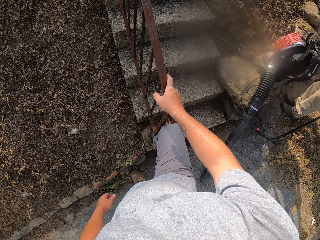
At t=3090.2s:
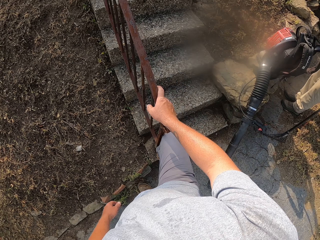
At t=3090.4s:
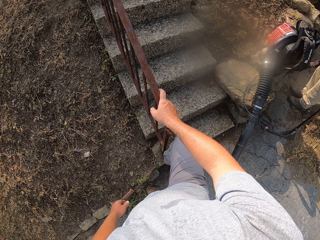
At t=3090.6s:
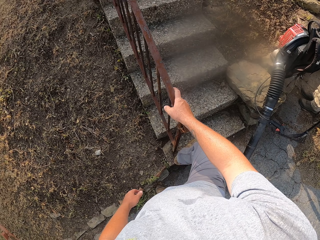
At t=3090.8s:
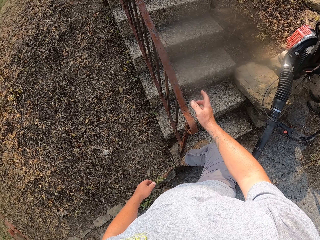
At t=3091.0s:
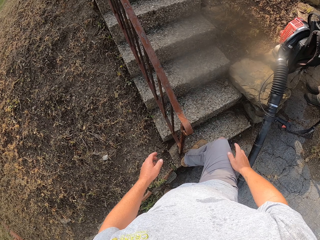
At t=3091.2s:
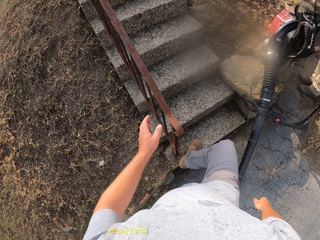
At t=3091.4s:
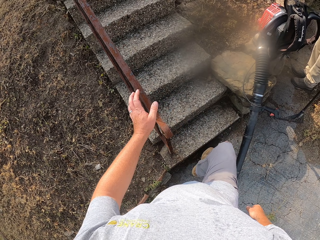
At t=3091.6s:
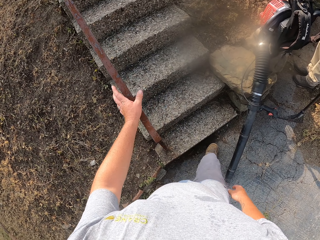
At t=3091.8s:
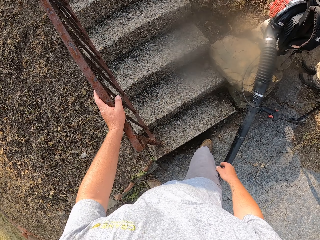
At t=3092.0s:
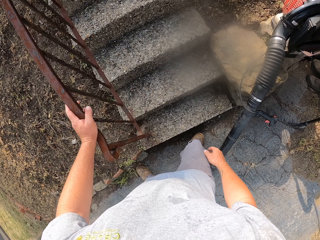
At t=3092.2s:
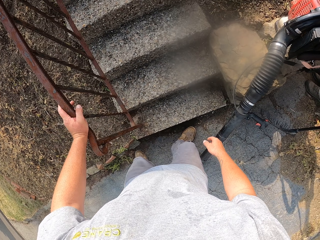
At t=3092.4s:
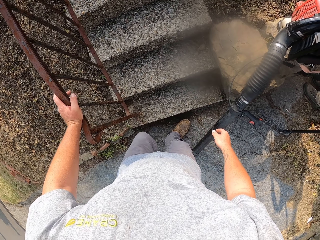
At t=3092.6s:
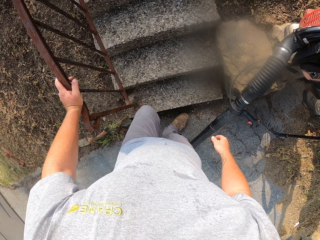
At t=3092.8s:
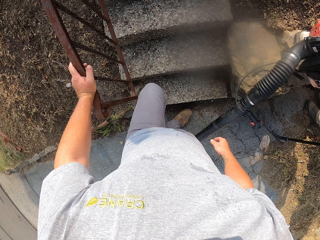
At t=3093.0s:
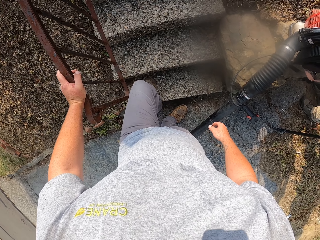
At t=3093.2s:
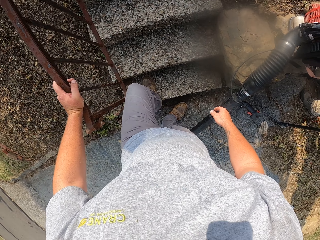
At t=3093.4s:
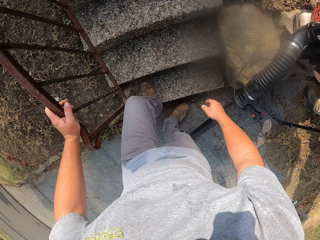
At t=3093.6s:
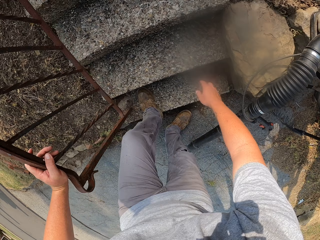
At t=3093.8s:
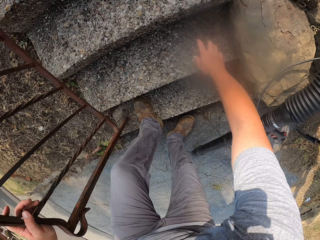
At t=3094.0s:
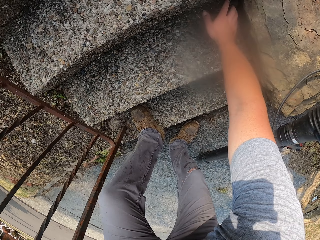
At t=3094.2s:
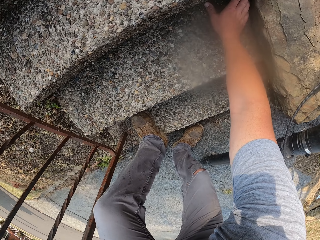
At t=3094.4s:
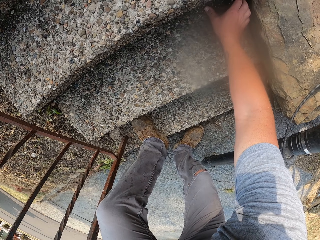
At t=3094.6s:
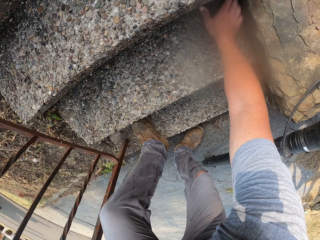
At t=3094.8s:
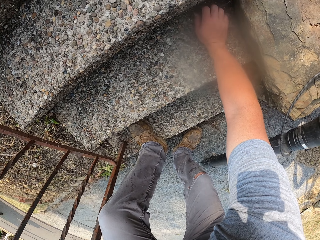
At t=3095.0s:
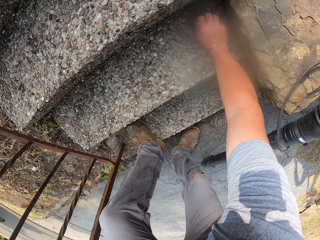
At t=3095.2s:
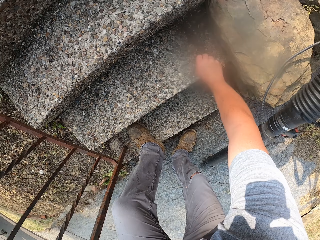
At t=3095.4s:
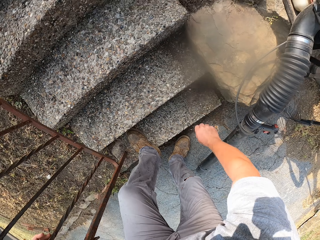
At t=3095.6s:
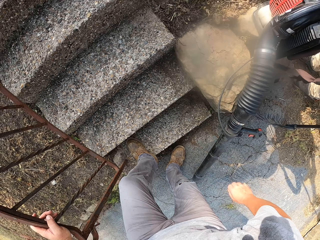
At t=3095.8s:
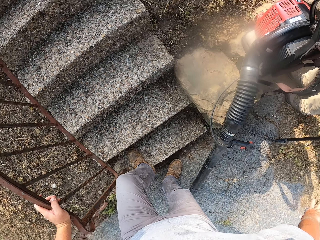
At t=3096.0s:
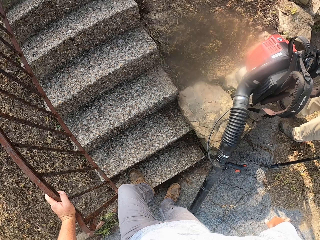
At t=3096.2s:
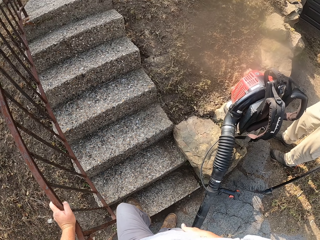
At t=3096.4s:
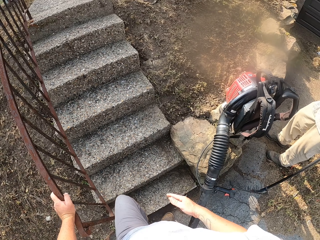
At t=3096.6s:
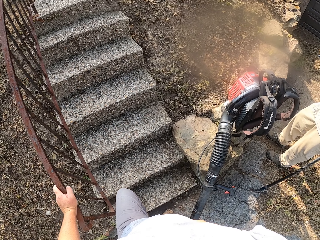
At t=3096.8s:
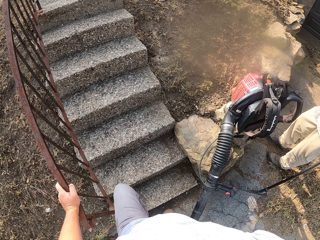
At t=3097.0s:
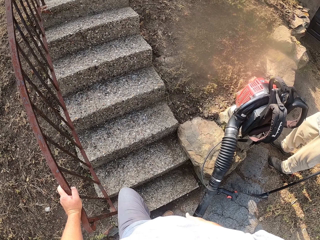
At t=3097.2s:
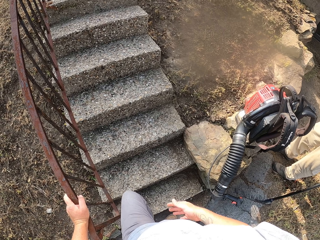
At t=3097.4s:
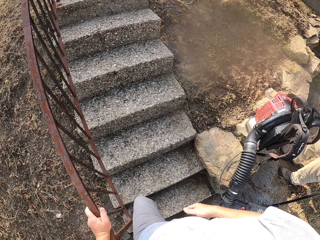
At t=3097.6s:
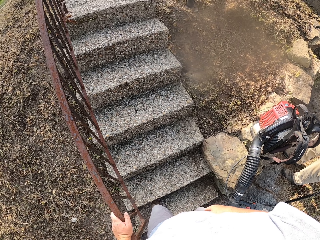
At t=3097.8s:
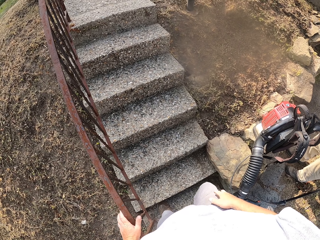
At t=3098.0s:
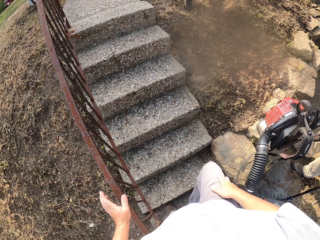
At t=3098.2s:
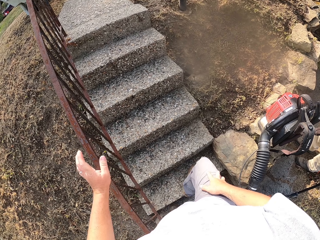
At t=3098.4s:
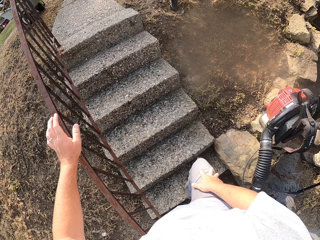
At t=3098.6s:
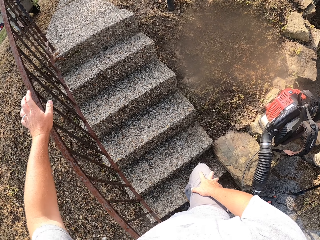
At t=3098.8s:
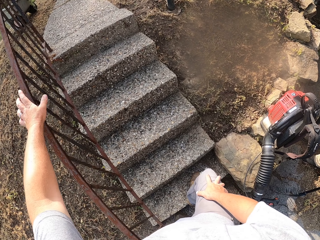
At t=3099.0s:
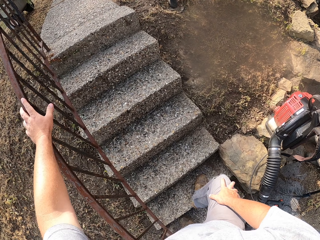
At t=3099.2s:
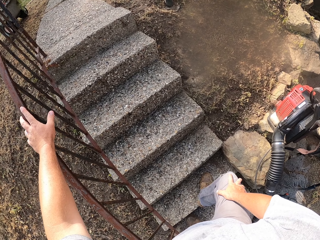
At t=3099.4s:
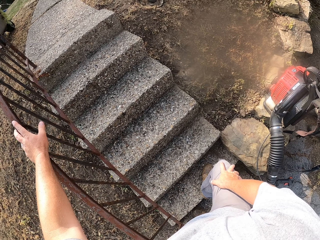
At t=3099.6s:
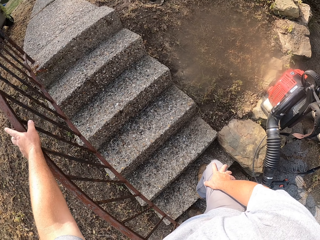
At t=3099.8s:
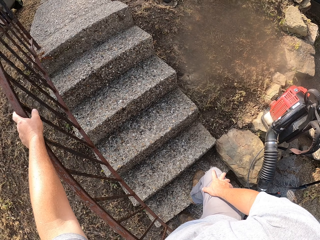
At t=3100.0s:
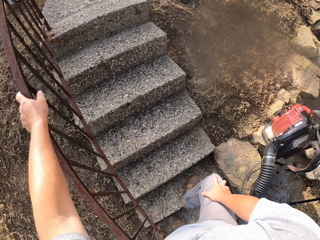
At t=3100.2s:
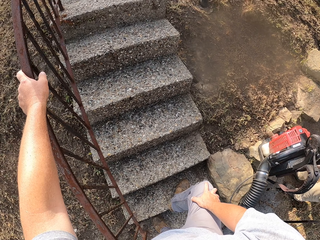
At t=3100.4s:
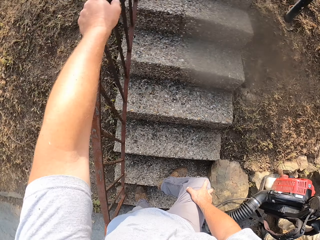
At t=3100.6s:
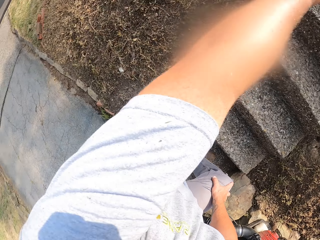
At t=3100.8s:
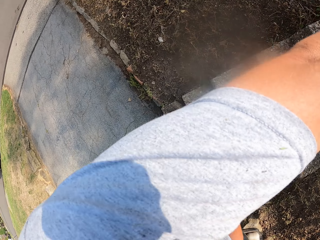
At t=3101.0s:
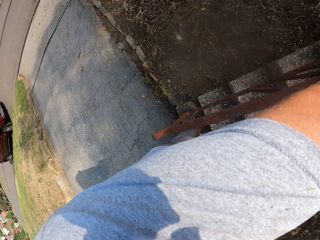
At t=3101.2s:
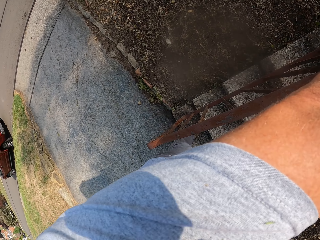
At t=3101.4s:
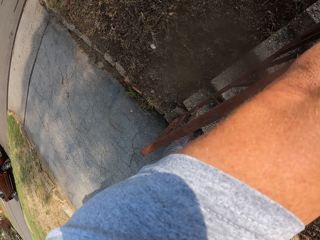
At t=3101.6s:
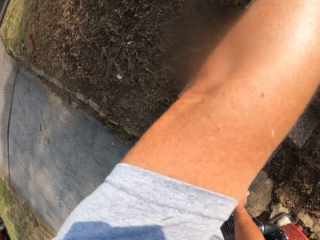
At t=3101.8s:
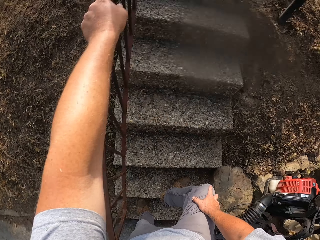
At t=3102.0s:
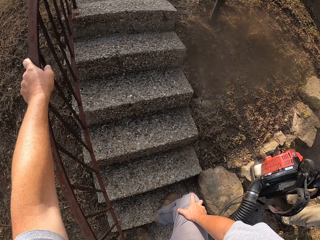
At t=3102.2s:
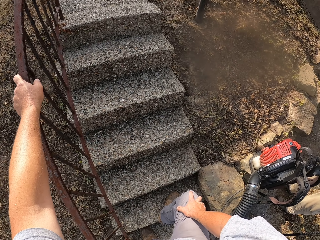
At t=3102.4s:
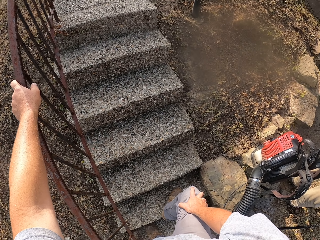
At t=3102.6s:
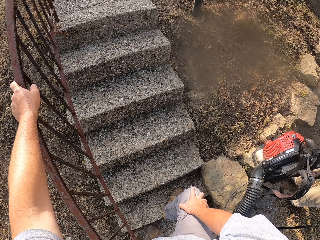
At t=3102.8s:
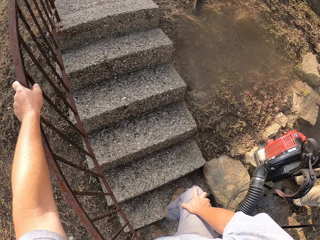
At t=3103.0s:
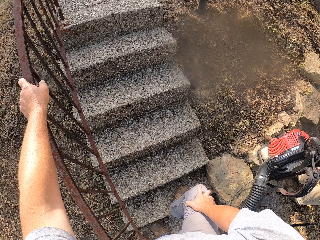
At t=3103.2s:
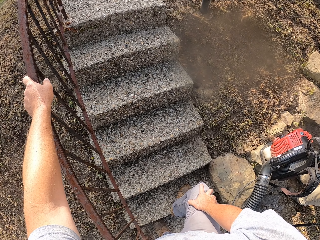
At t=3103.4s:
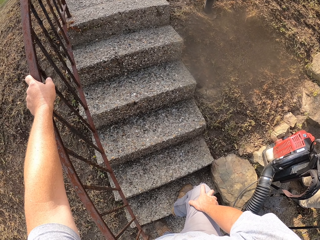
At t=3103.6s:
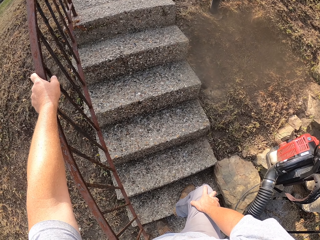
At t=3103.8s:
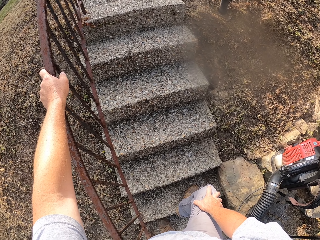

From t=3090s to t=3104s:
The camera wearer removes the right hand on the rail stairs, puts the right hand on the rail stairs and puts a leg on the stairs. They scoop the soil or dust on the stairs and stand on the stairs. They throw the dust. They move a hand on the rail stairs and move a leg on the stairs. They look around and stand on the stairs.

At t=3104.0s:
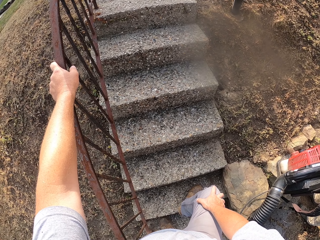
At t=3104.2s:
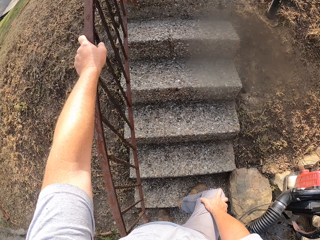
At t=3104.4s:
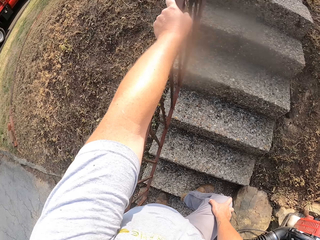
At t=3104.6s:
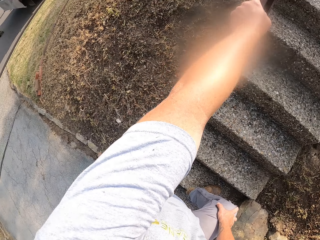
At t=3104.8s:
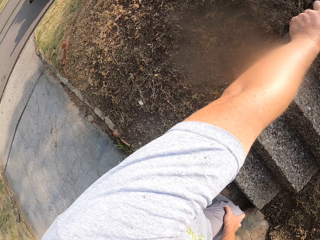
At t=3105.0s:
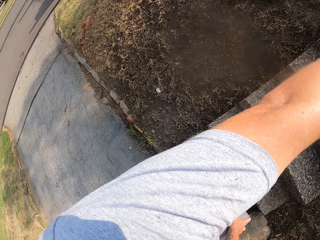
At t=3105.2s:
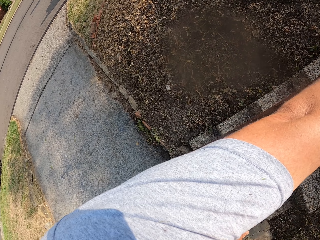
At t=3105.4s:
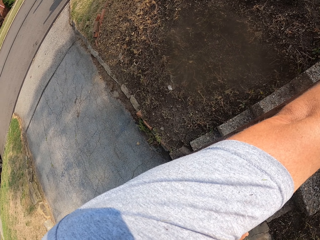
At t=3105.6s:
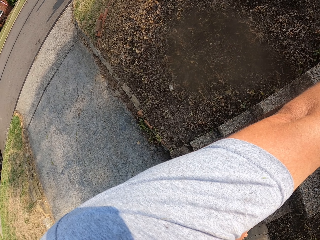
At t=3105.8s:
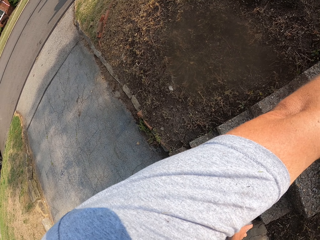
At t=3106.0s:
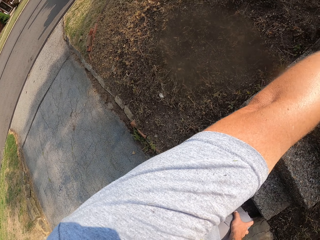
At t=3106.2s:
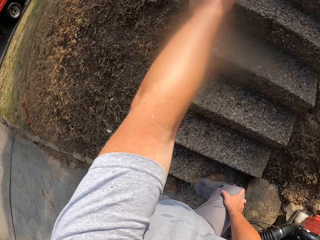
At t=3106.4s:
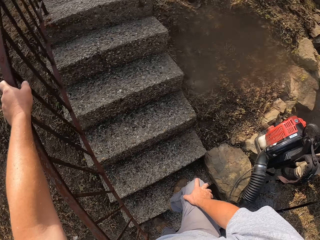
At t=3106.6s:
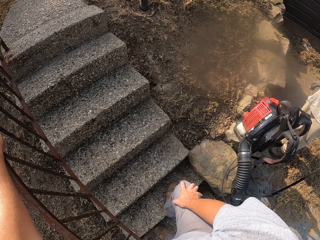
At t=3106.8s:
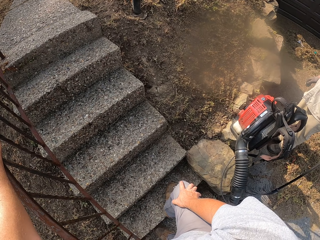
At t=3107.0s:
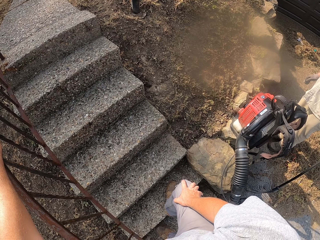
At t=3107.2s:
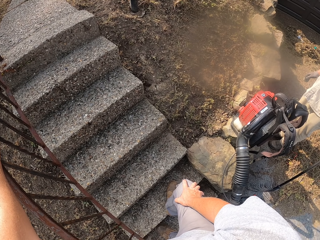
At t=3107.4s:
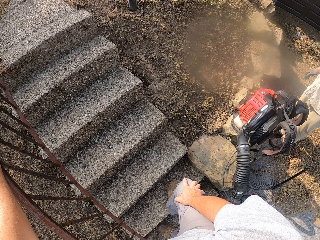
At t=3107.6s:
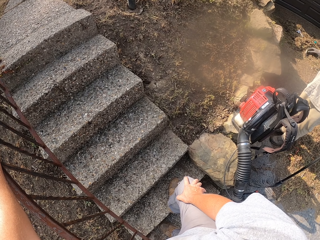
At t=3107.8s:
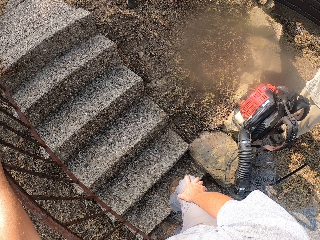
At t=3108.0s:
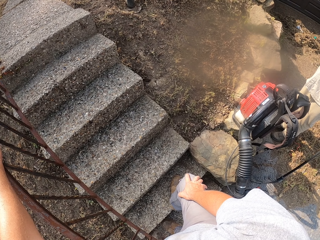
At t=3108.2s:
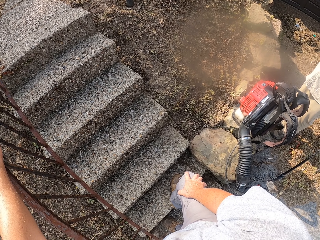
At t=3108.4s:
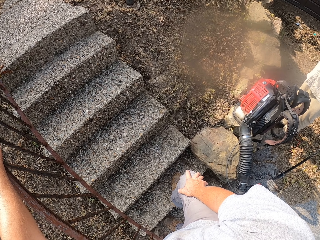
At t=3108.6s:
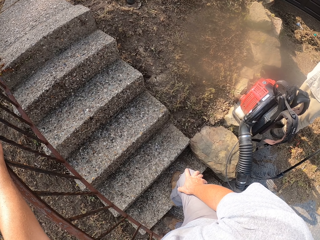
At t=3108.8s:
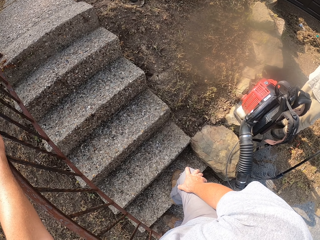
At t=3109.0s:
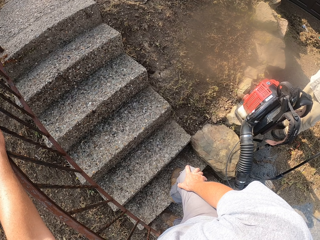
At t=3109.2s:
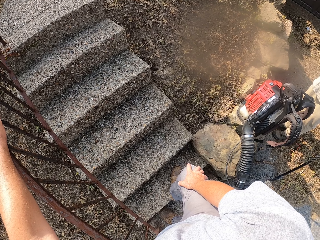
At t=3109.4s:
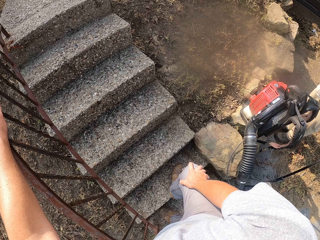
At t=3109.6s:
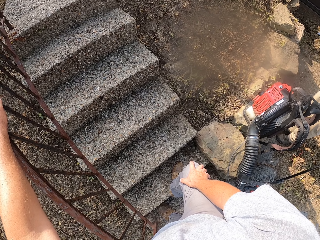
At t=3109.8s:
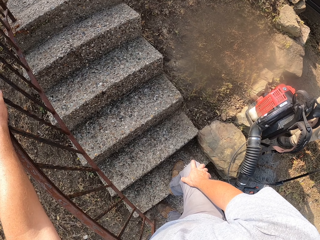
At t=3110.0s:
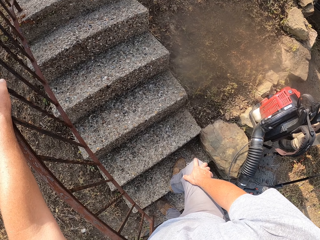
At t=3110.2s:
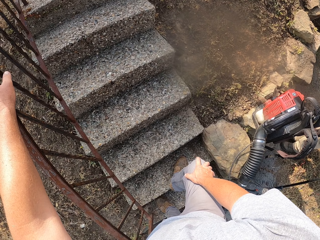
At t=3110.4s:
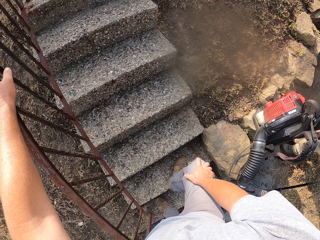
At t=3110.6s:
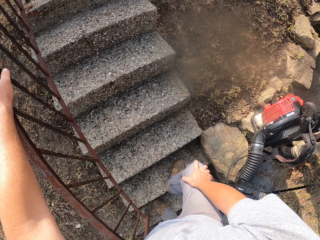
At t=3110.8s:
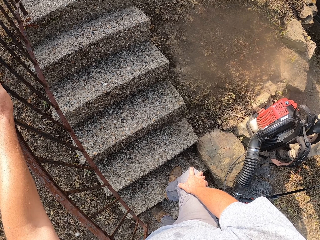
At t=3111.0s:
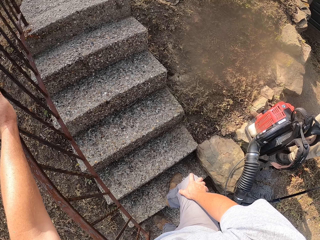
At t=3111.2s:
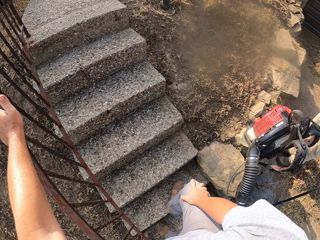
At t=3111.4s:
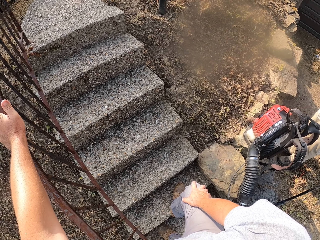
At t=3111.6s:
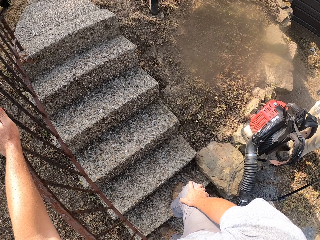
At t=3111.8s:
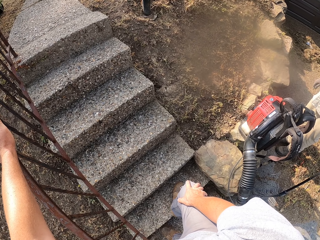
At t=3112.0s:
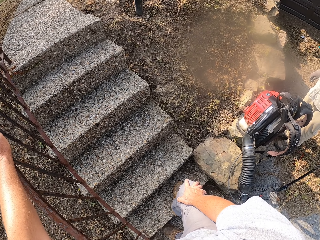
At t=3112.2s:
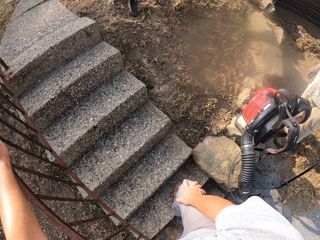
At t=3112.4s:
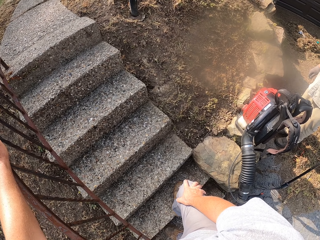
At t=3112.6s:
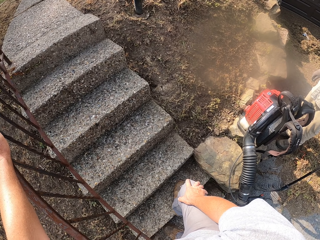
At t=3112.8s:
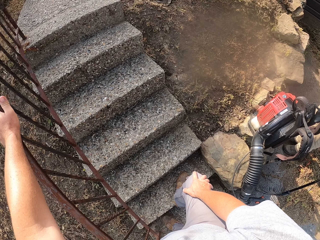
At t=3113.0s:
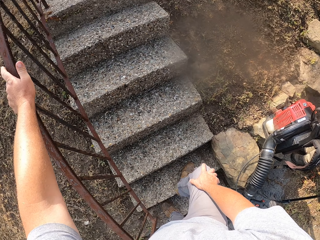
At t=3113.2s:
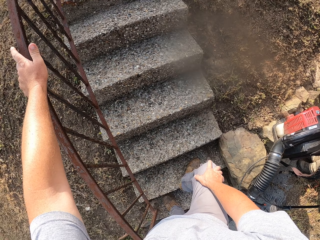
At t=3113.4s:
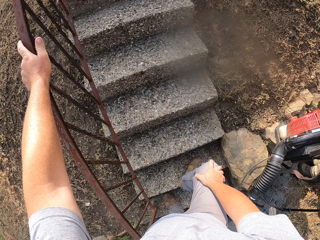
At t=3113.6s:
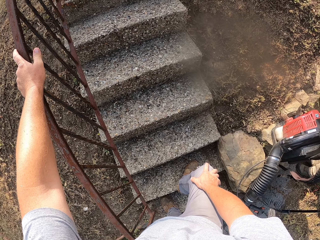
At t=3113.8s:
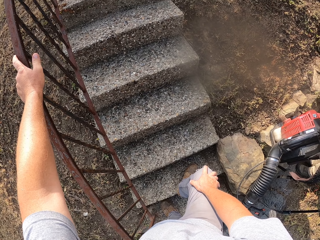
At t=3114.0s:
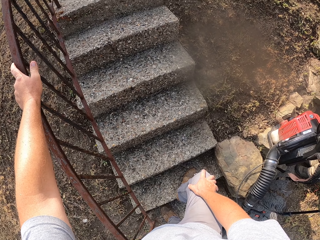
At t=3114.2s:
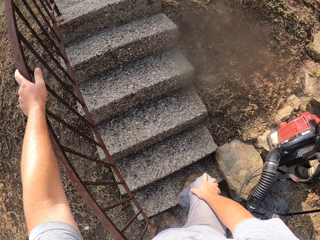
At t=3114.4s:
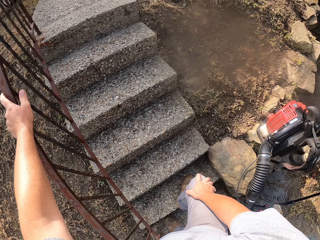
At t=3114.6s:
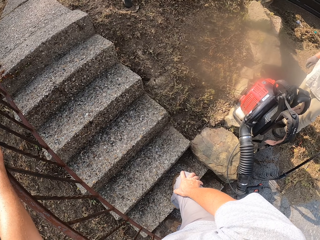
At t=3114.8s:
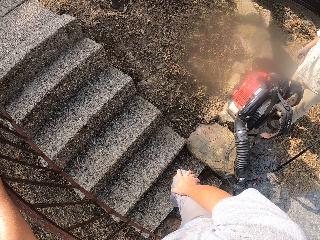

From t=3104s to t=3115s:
The camera wearer looks around. They stand on the stairs. A man stands on the ground. The camera wearer stands on the stairs.
